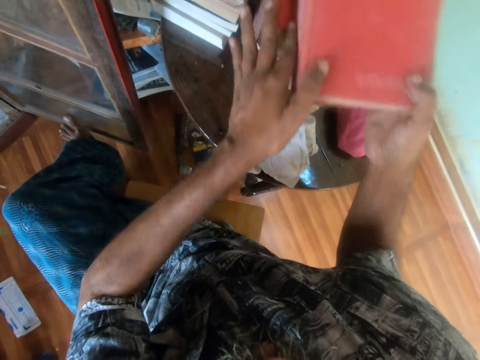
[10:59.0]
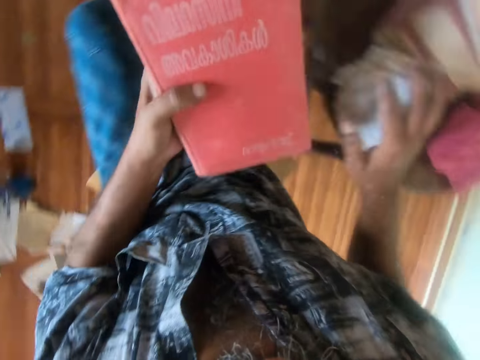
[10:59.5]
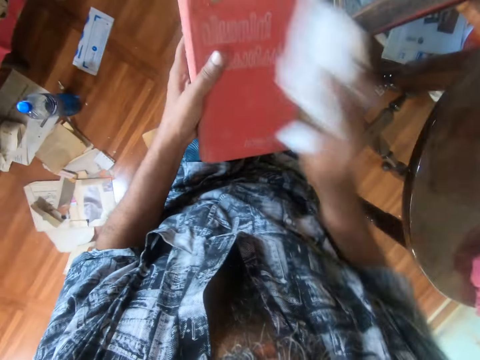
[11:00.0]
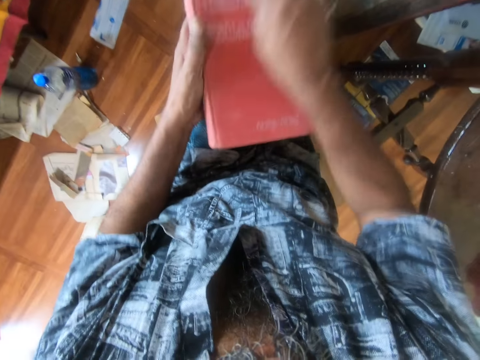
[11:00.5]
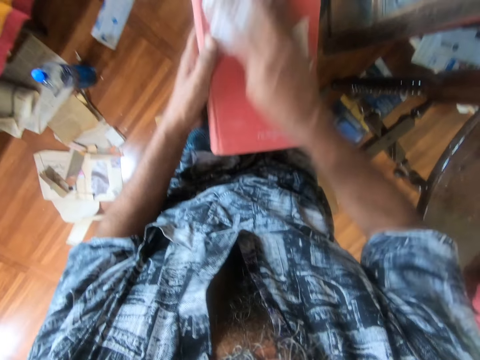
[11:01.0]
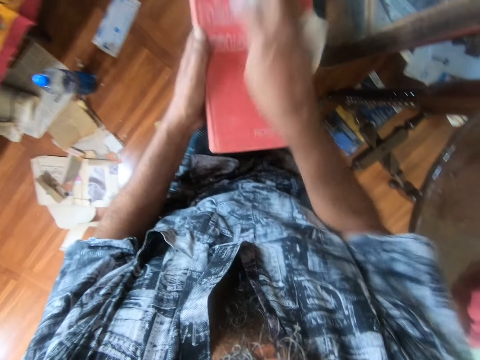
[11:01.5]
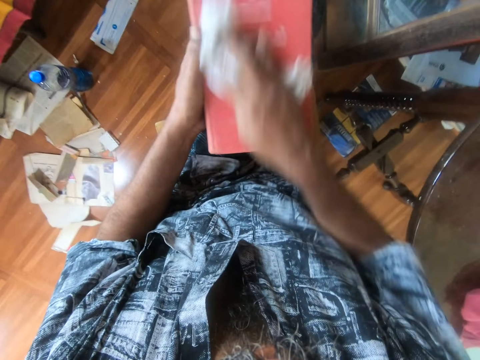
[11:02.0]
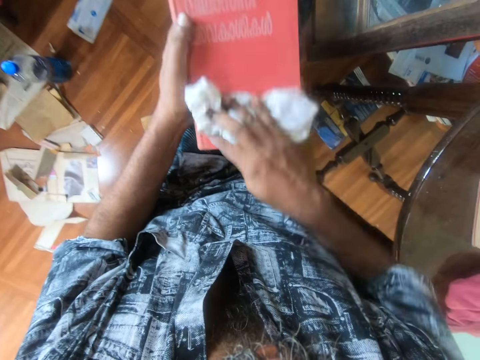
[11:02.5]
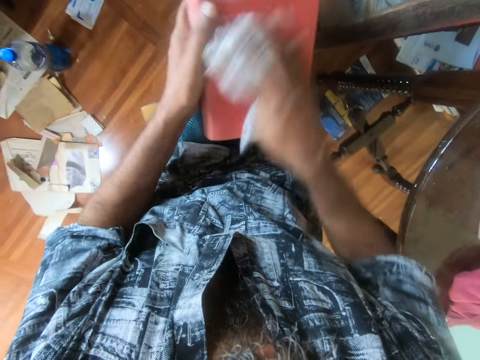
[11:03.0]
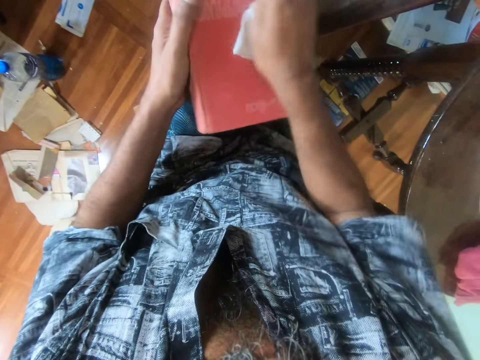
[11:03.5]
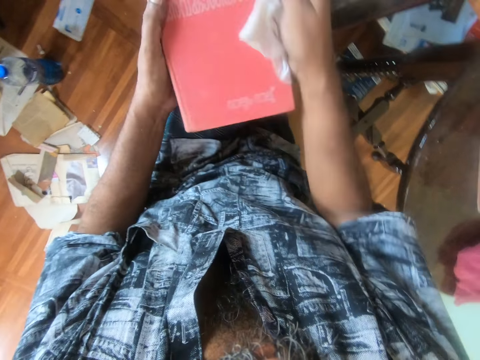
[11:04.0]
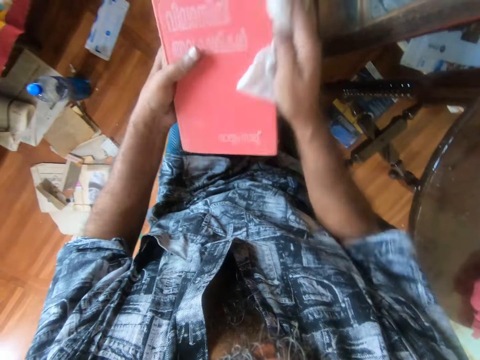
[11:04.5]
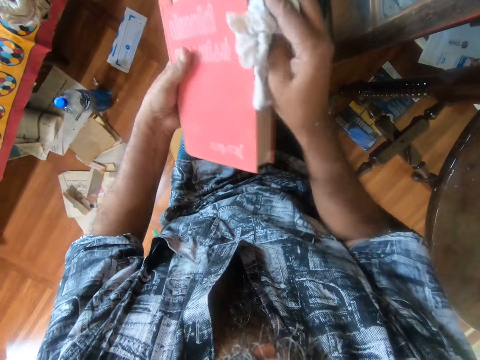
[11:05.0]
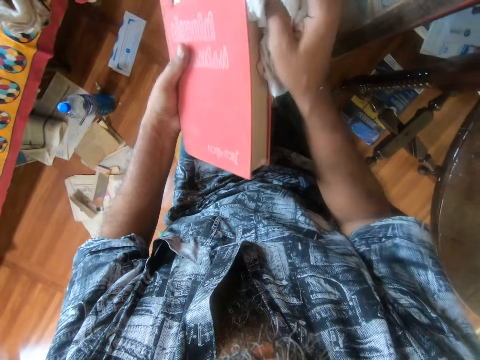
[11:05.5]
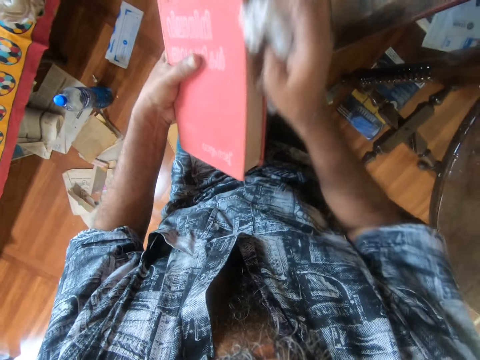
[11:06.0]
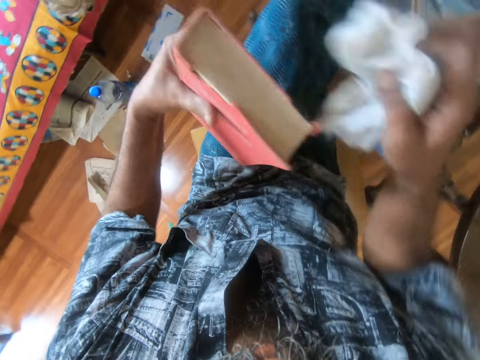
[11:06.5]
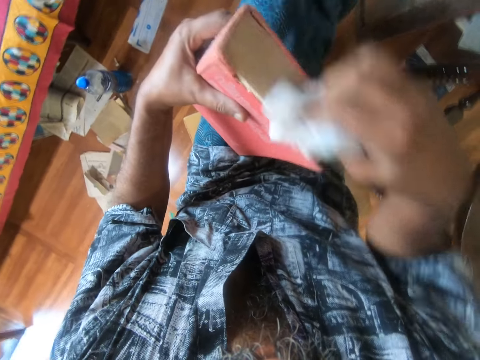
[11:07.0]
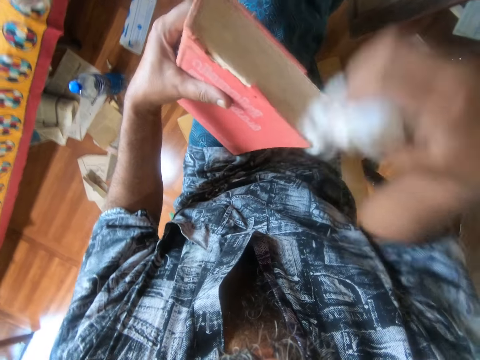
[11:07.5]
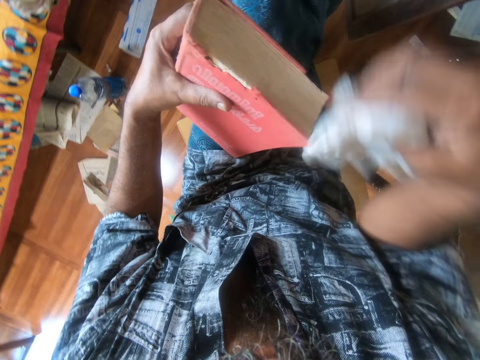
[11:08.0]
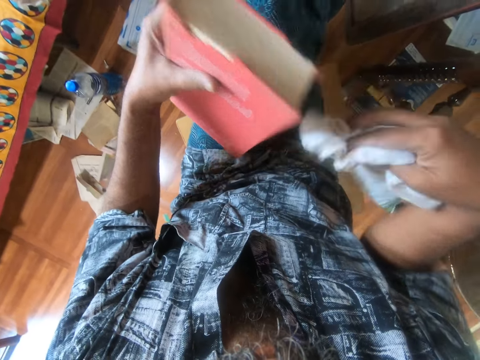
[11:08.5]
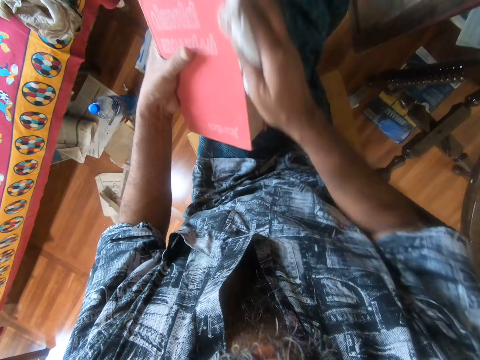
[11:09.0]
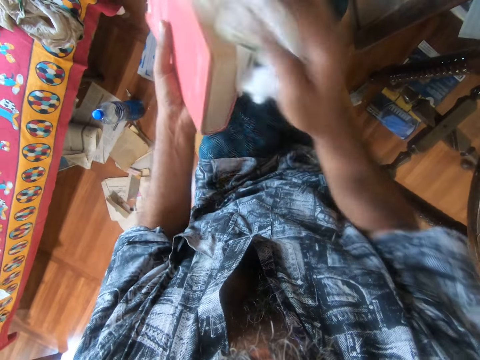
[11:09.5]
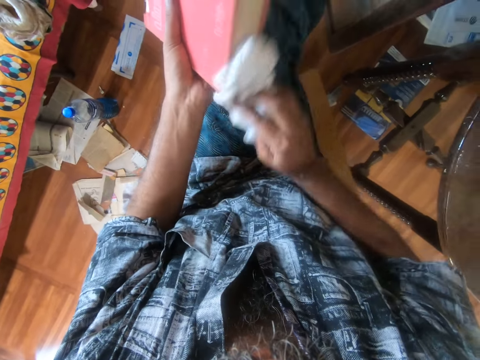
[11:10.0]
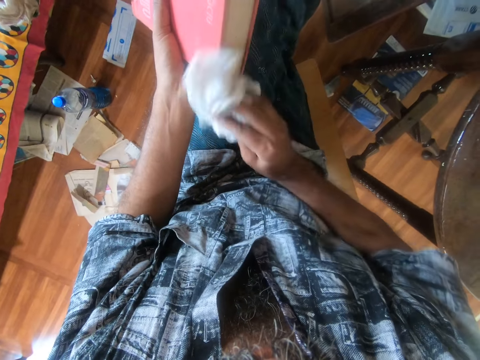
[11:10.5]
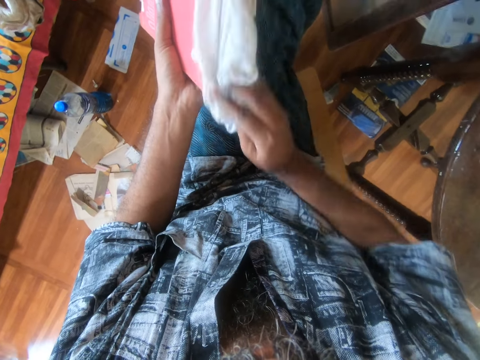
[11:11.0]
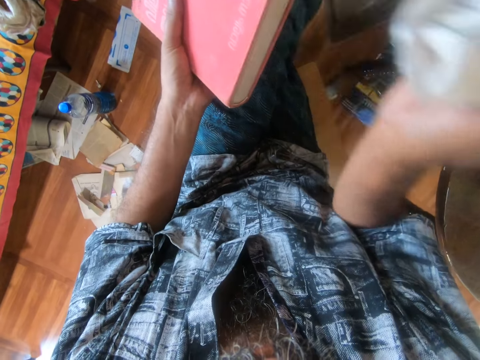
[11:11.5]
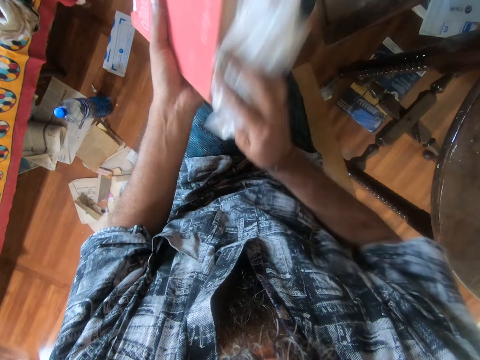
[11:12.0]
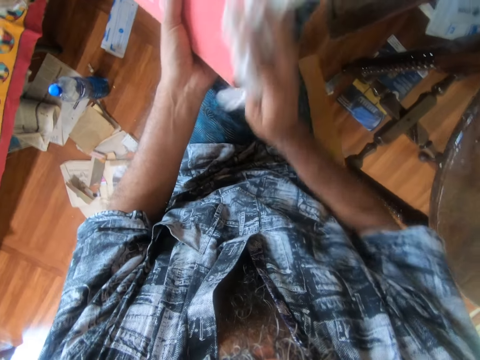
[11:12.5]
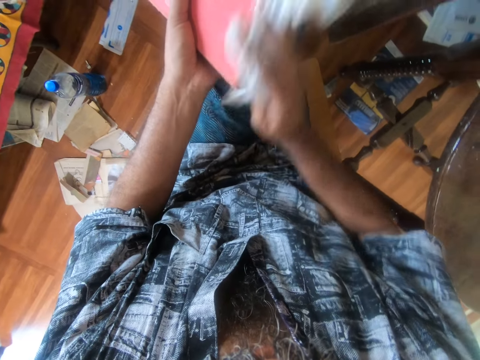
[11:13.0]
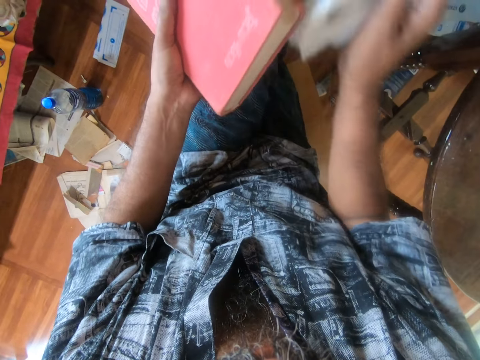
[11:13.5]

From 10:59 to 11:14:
The camera wearer picks up the book. They wipe the book with a cloth.

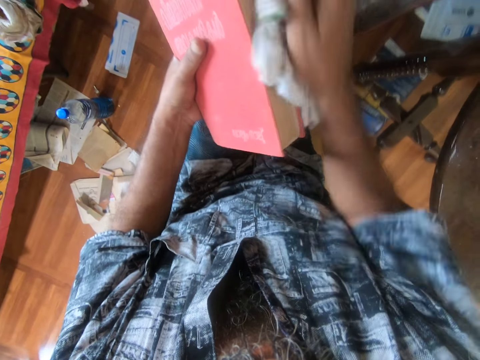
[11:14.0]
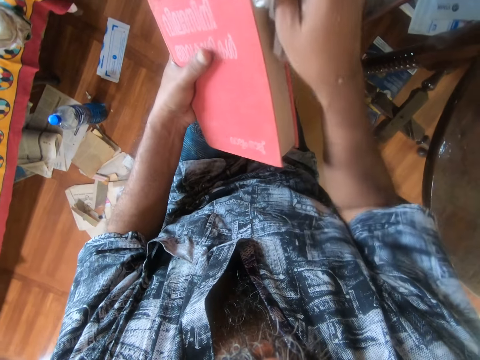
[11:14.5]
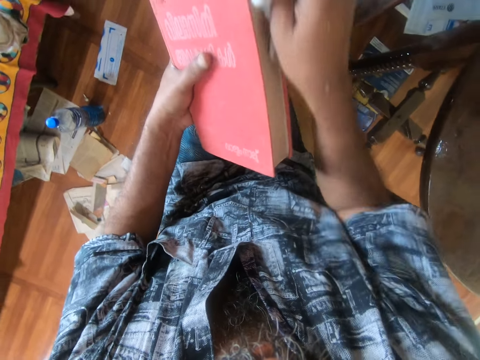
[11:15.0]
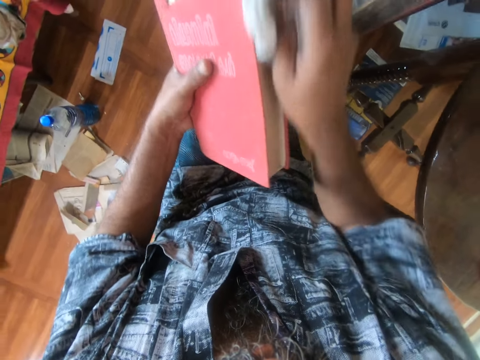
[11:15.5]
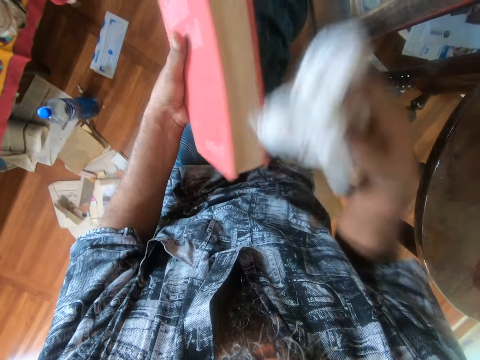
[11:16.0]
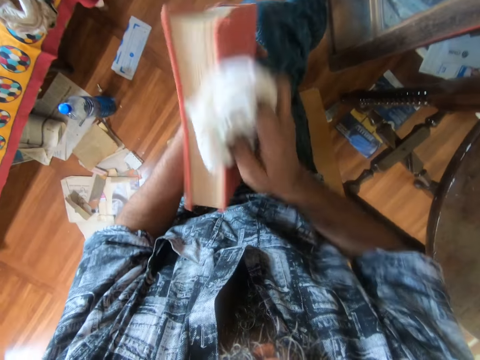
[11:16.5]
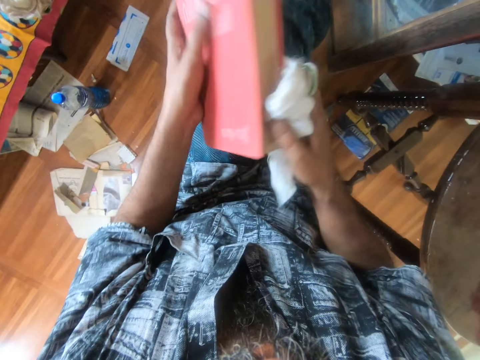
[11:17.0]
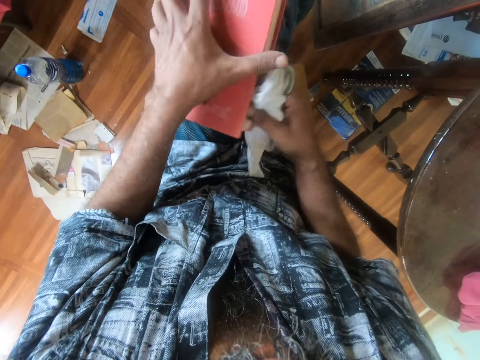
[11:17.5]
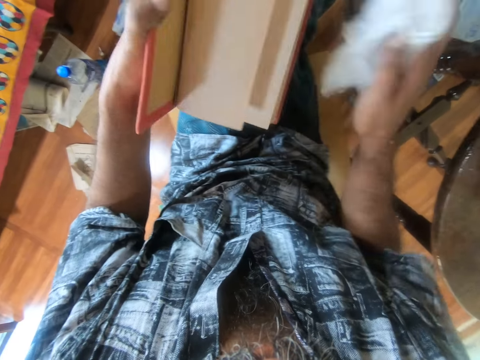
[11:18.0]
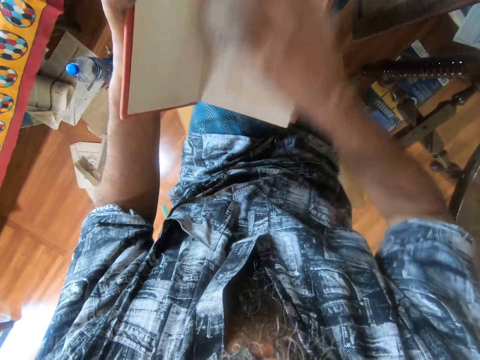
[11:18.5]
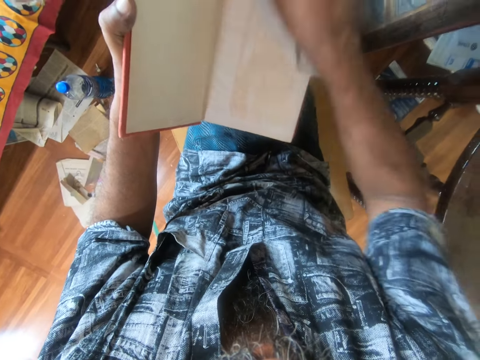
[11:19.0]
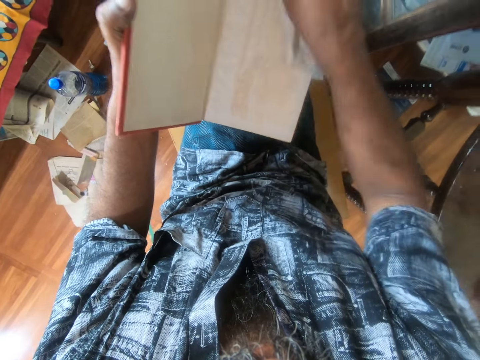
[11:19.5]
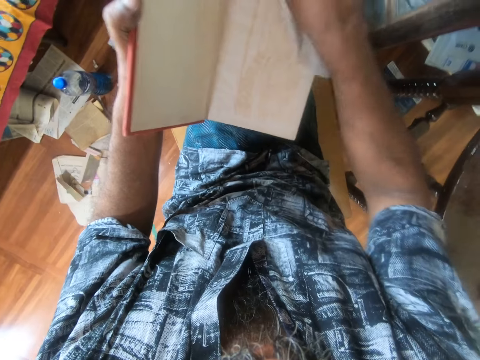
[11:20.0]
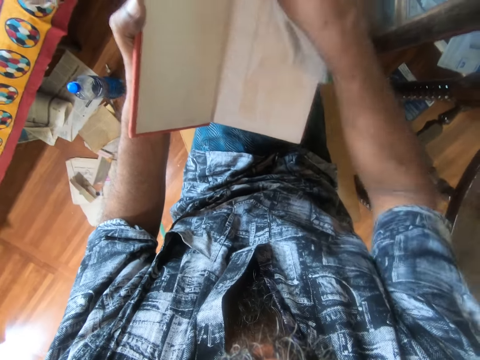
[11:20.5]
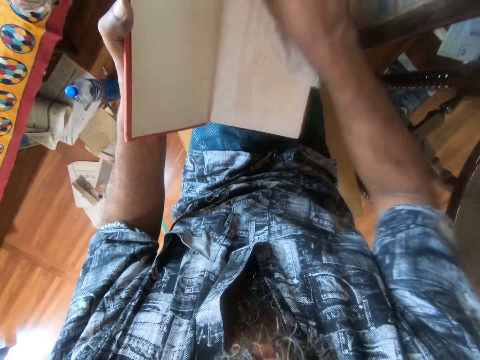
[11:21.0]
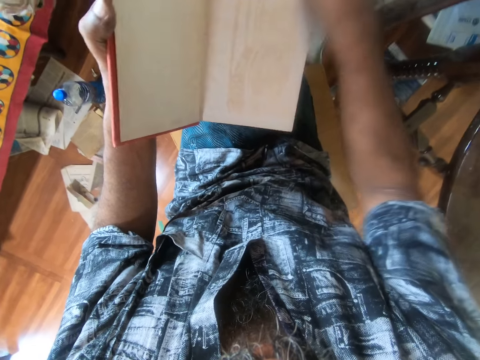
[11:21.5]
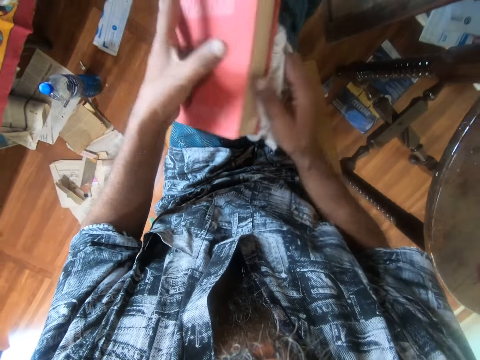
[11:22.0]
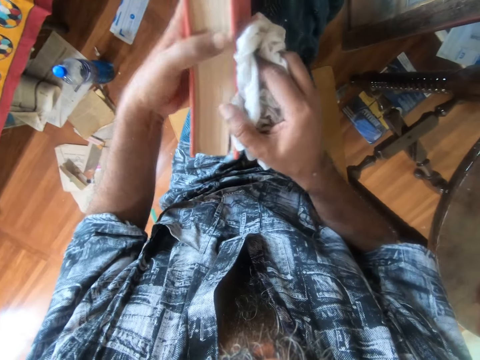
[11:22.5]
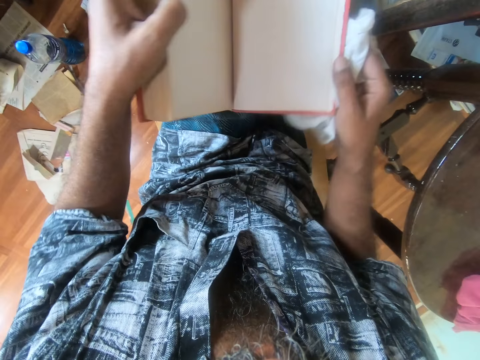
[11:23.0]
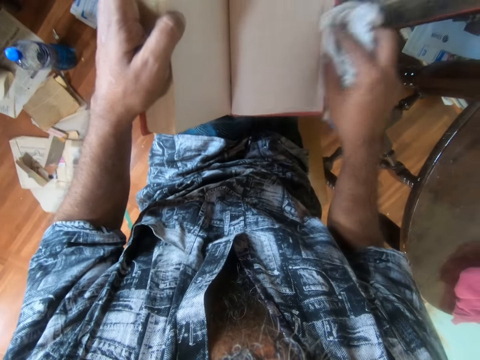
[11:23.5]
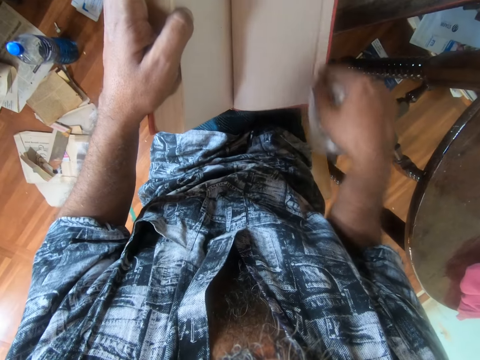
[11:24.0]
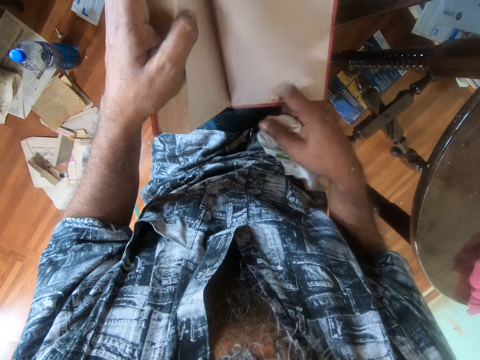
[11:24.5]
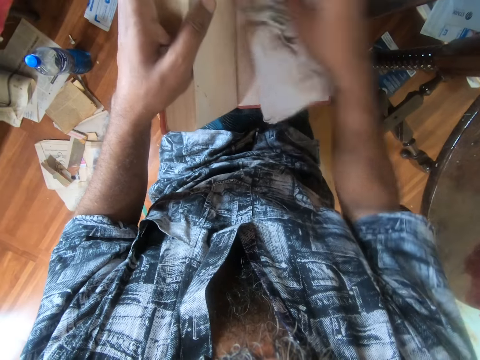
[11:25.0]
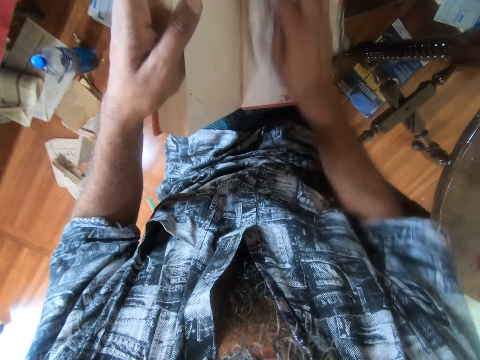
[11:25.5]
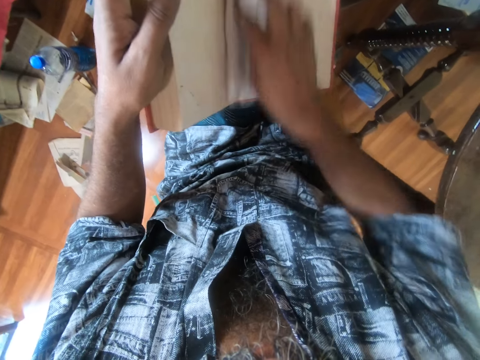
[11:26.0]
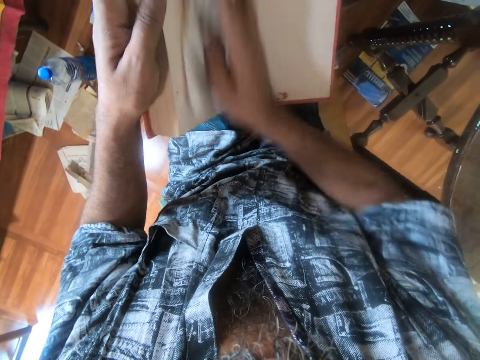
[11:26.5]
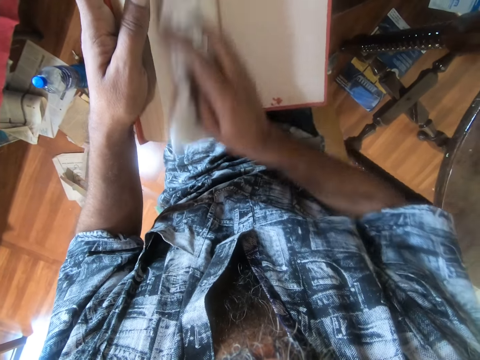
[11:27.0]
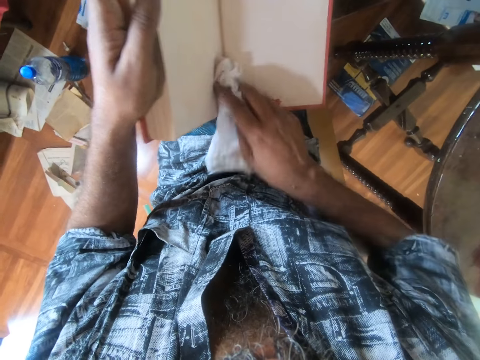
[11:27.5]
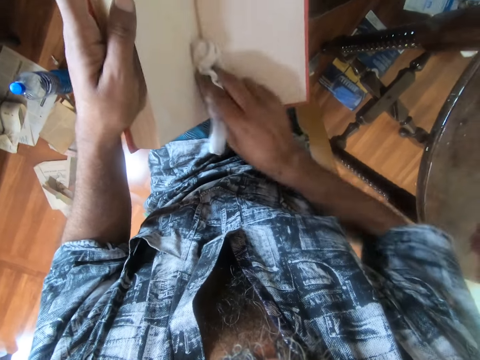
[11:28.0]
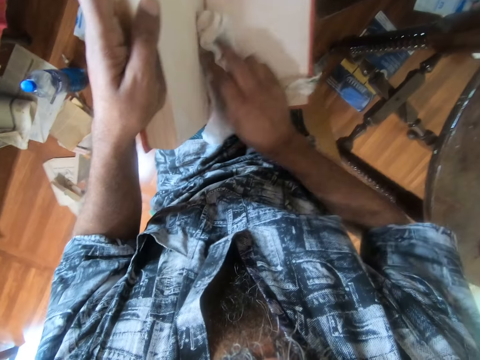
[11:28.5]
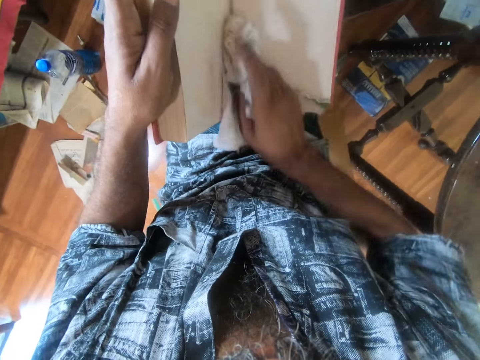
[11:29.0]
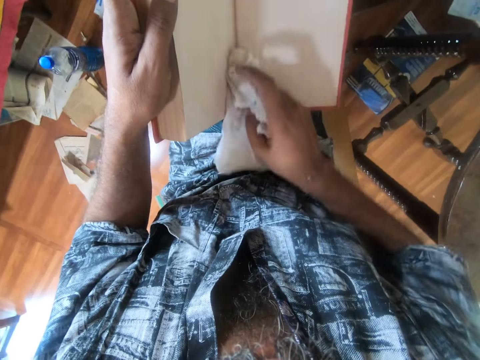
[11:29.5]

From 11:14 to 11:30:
The camera wearer opens the book. They wipe the book. They open the book. They wipe the book.
